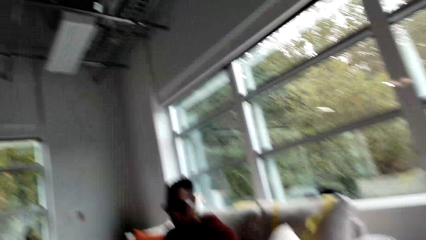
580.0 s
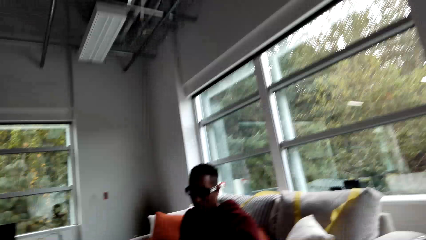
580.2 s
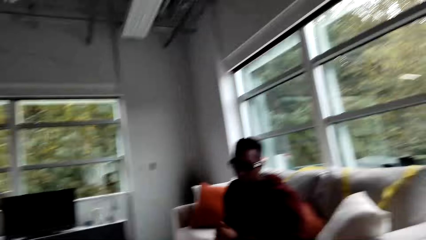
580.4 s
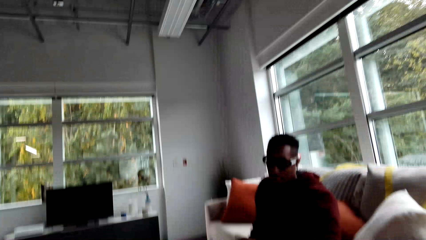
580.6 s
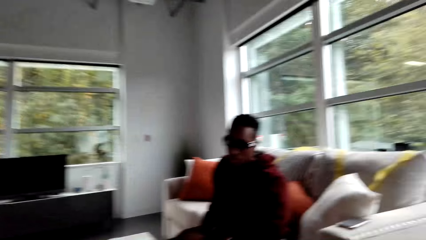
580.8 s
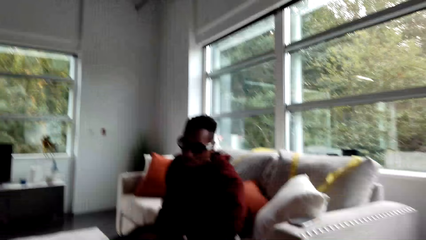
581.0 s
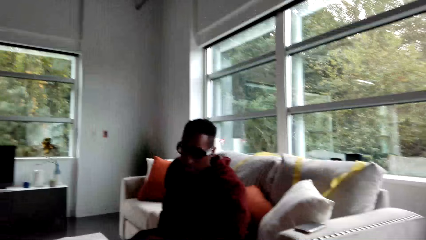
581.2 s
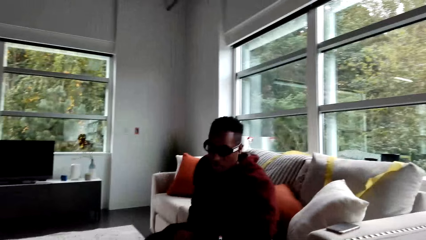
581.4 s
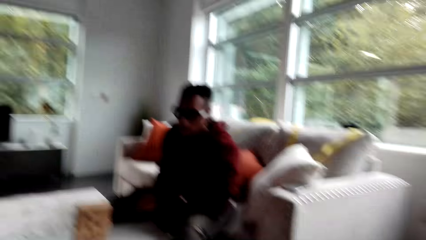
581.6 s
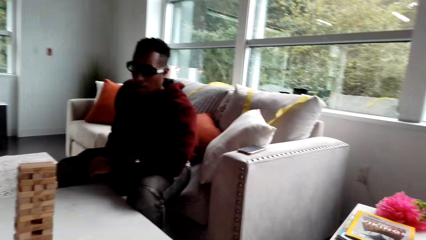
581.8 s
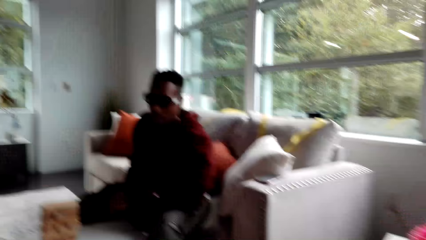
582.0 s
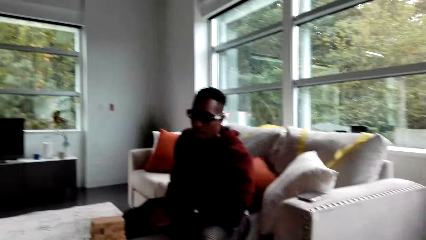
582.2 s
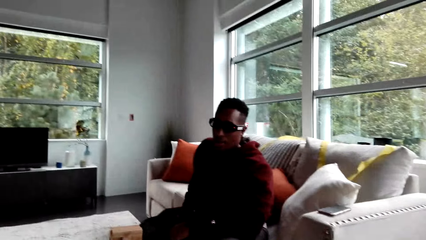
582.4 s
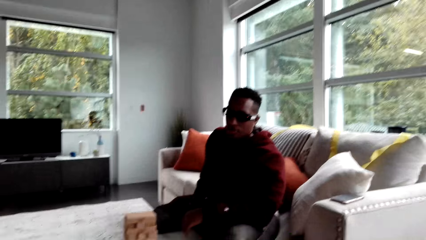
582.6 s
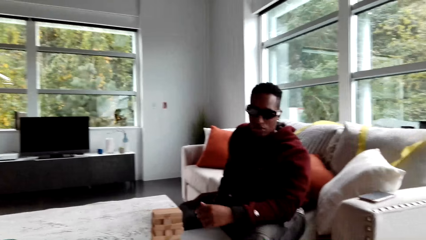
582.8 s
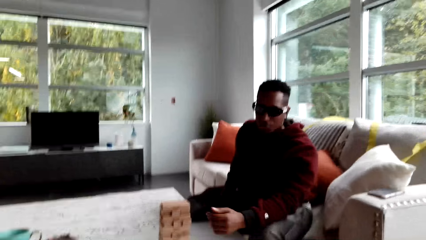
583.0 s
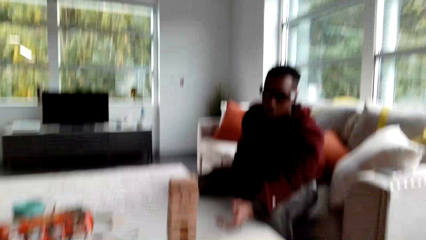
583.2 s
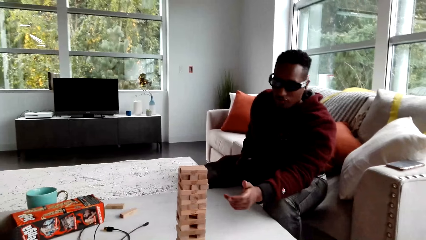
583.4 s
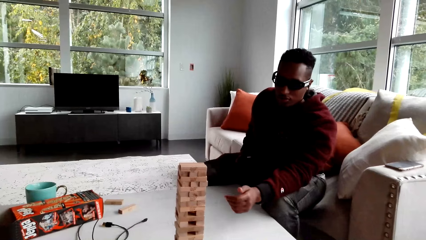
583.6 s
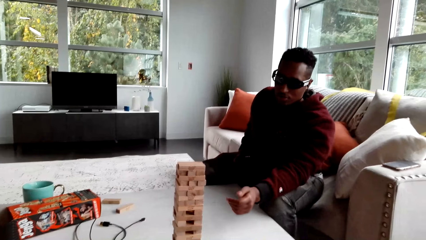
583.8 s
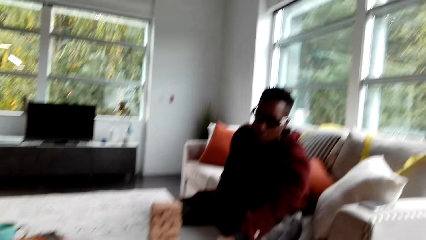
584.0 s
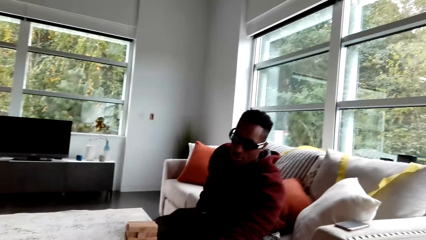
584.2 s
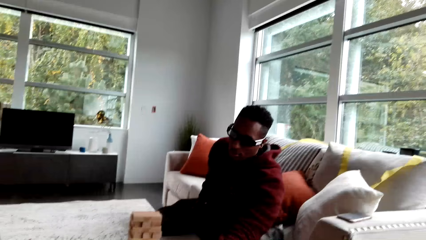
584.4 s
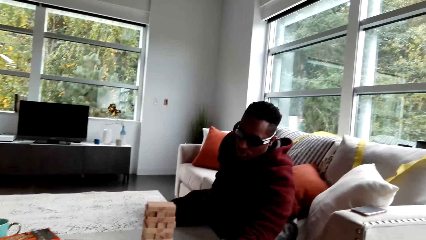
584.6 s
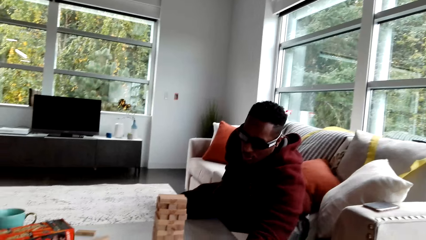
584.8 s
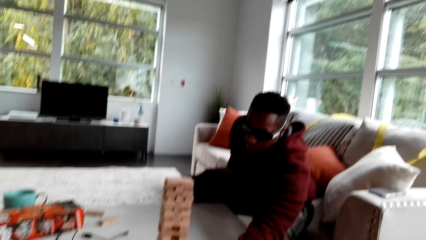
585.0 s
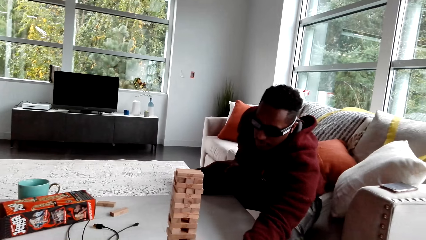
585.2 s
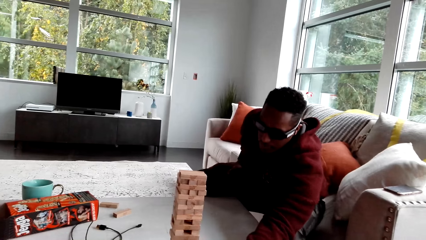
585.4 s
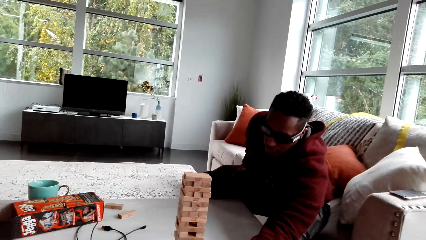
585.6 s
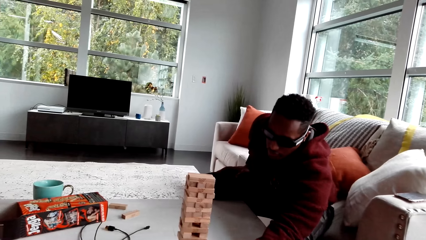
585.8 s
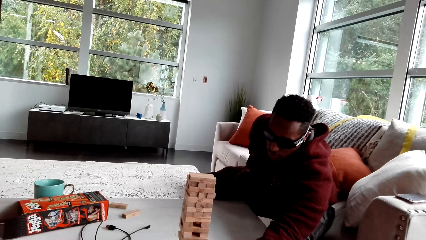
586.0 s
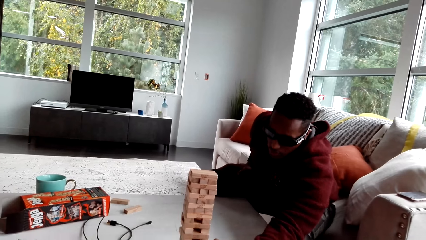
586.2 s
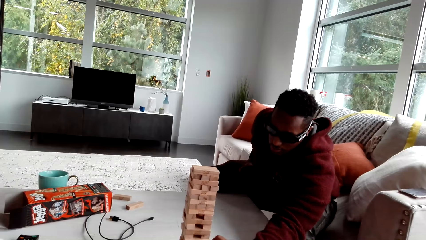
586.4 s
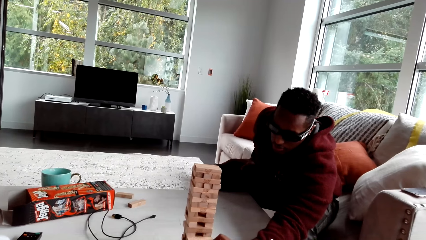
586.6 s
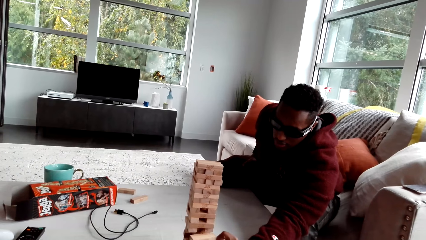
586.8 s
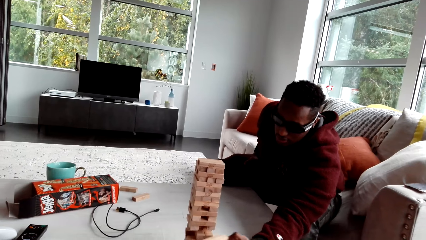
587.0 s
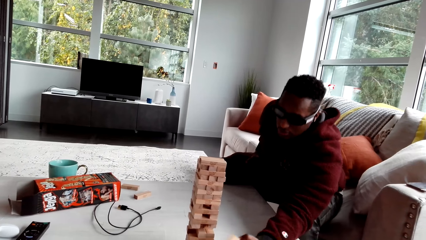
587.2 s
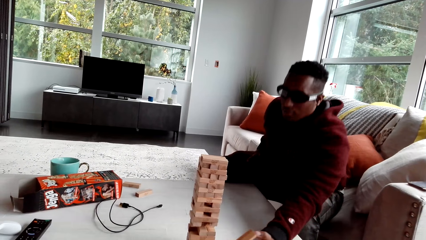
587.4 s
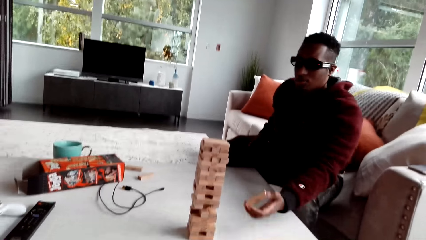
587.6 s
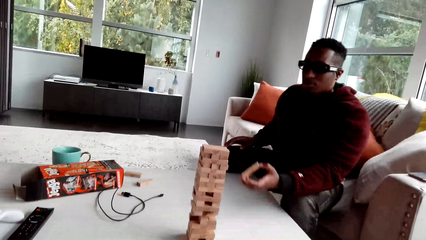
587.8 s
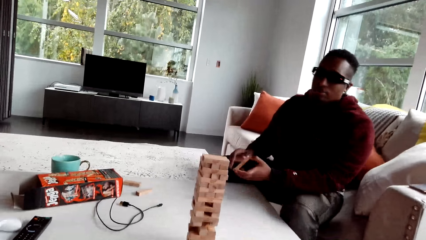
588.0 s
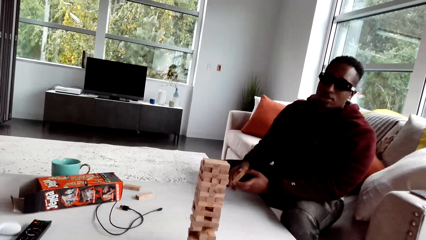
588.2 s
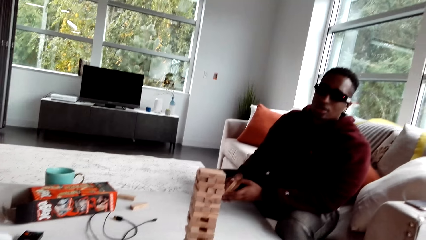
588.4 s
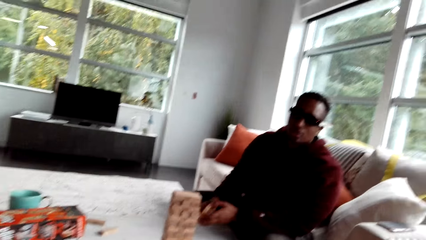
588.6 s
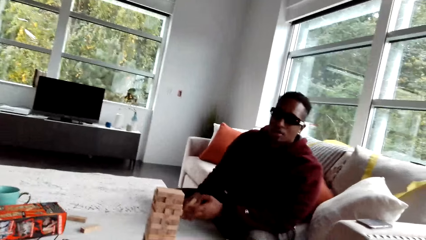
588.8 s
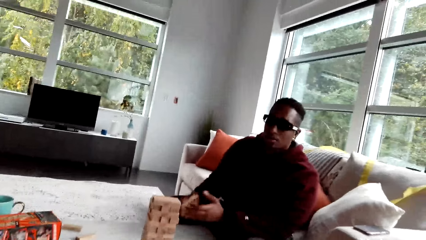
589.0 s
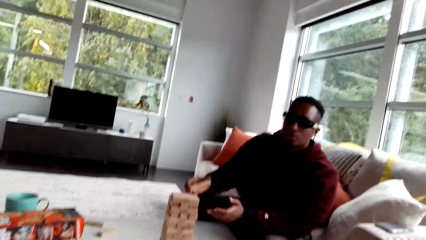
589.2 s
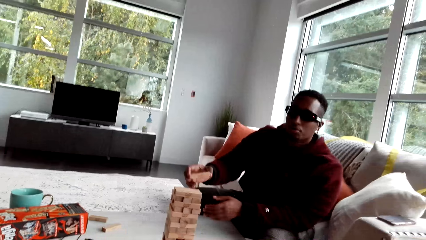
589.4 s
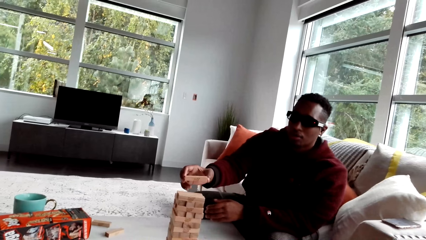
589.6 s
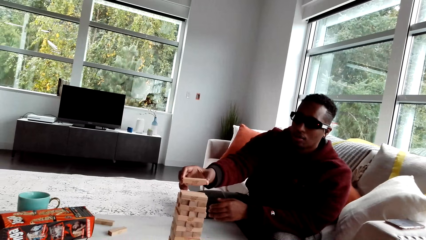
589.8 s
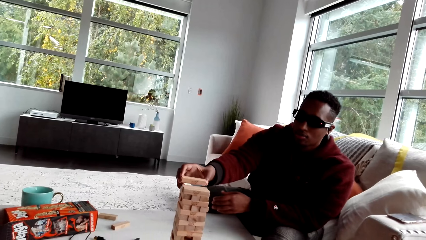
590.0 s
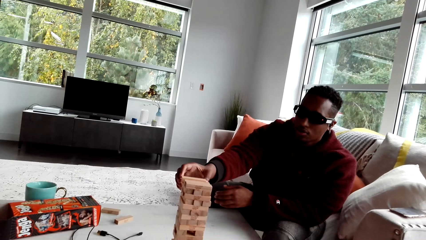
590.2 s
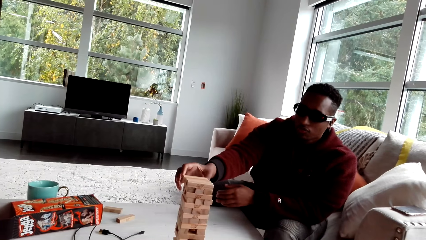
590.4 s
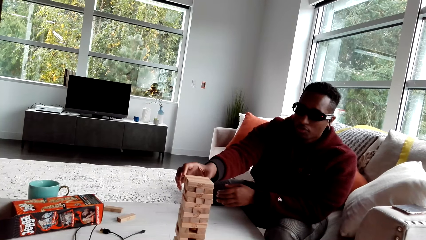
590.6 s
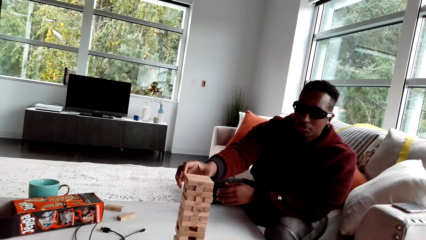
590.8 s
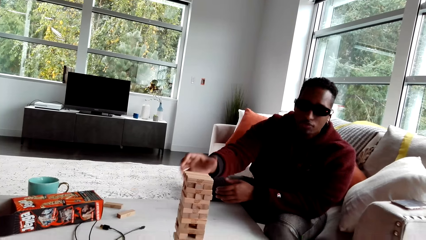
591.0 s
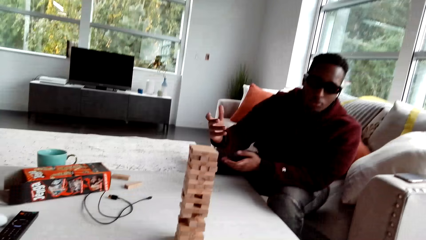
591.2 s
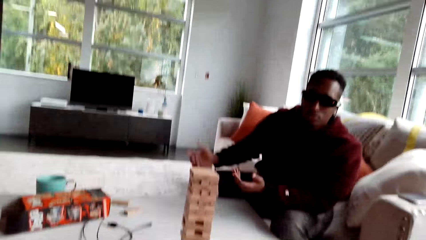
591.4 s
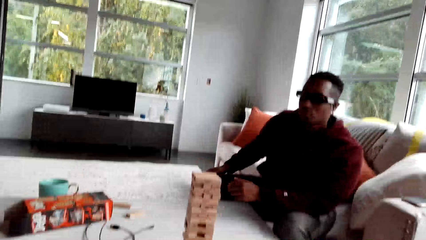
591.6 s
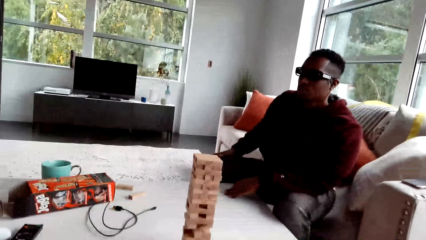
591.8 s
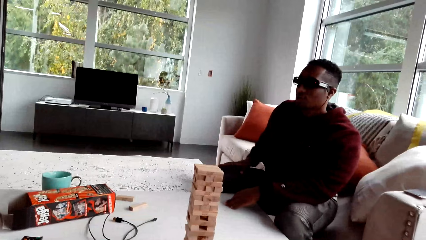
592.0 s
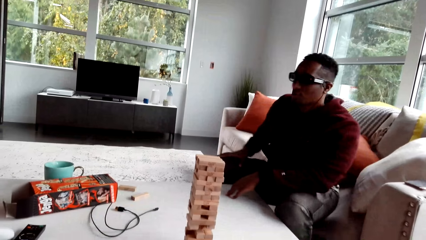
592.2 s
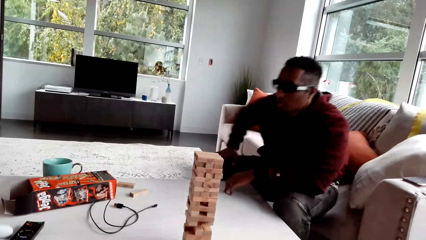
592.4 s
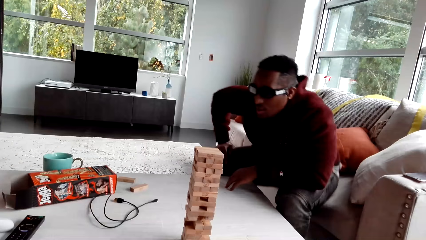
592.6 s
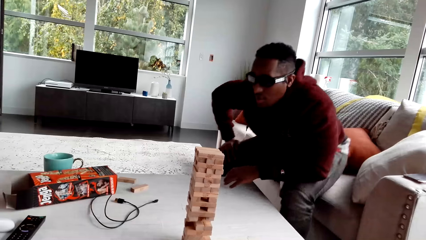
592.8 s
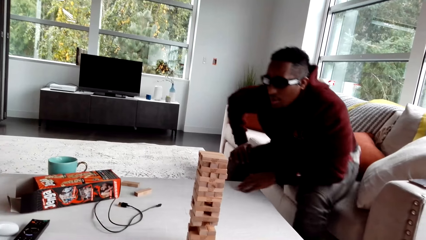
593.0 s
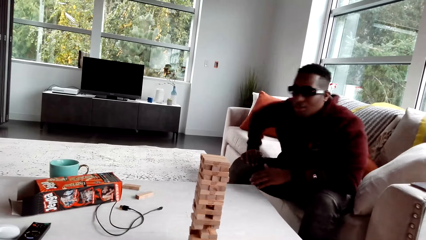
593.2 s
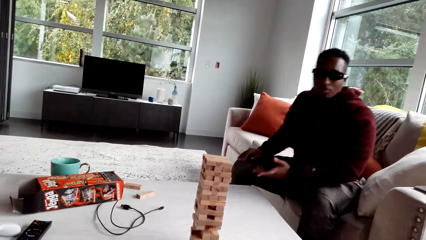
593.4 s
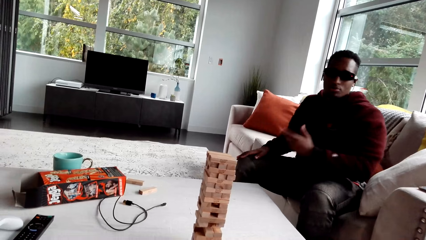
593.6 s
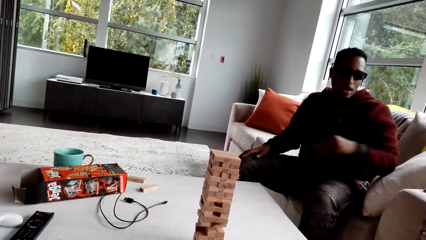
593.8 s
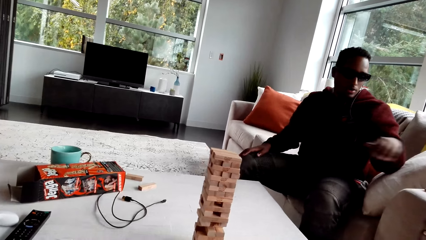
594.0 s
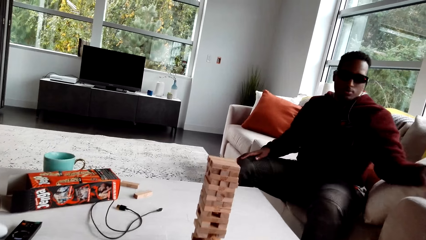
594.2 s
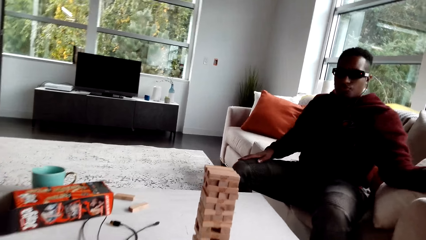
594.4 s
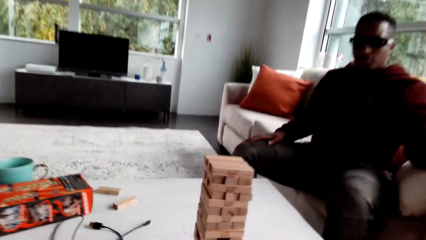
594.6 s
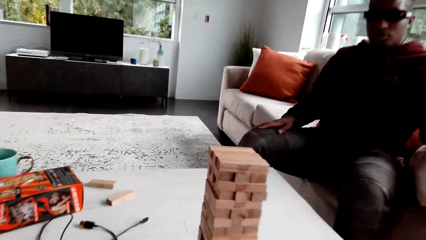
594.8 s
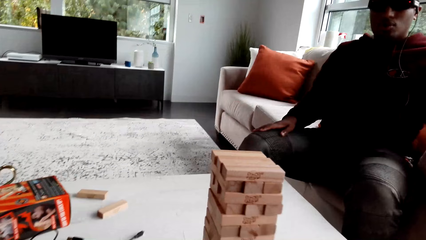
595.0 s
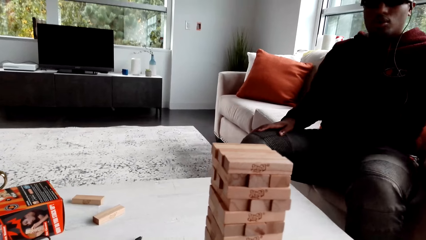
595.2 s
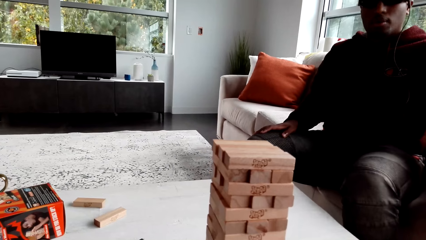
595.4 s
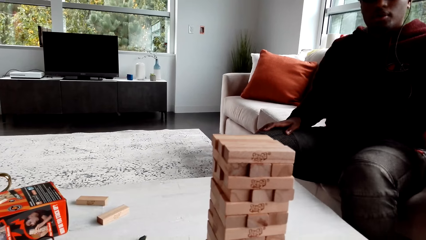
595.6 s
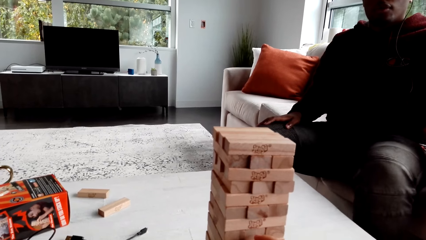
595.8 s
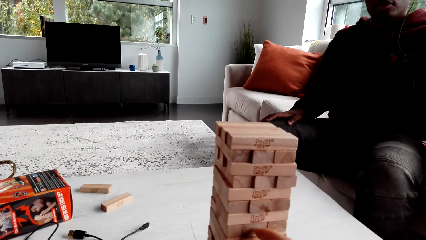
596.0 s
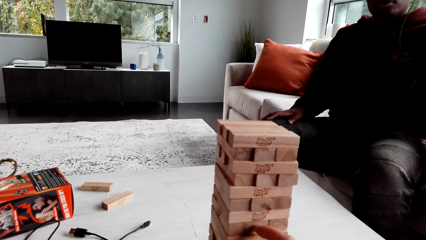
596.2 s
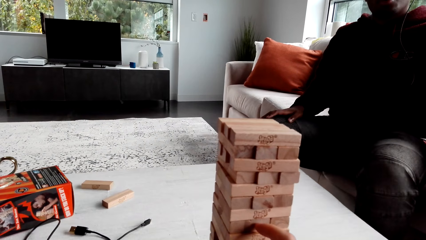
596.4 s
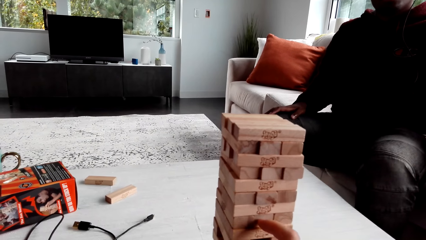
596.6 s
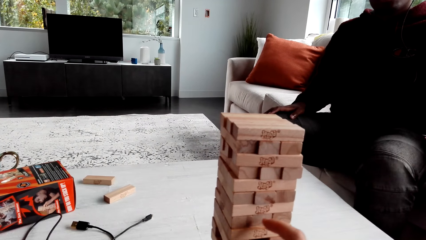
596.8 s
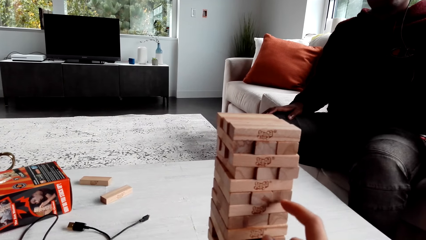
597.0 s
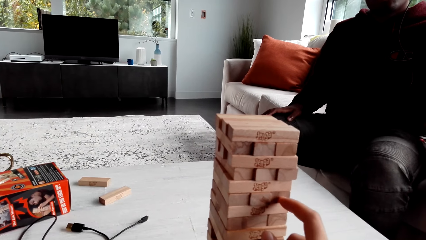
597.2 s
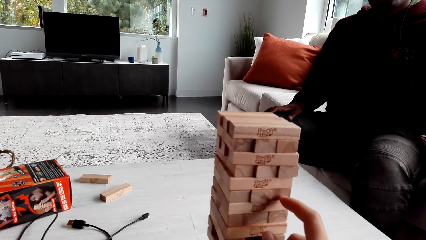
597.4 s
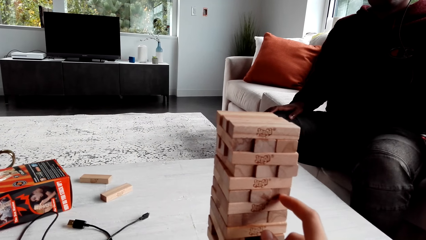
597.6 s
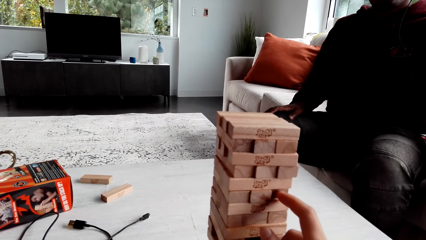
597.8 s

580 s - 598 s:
The camera wearer looks around. They look around again. A person plays the jenga game. The person moves. The camera wearer looks around.
